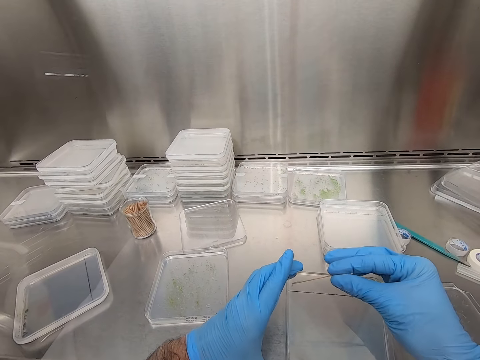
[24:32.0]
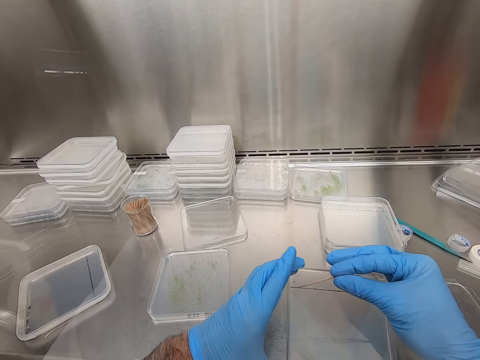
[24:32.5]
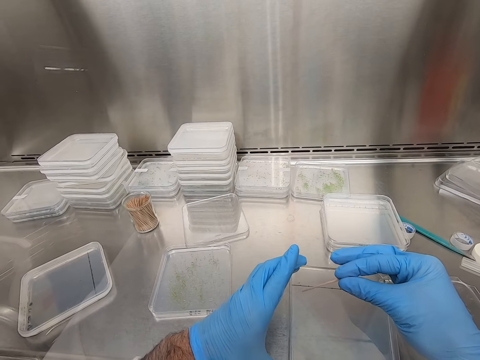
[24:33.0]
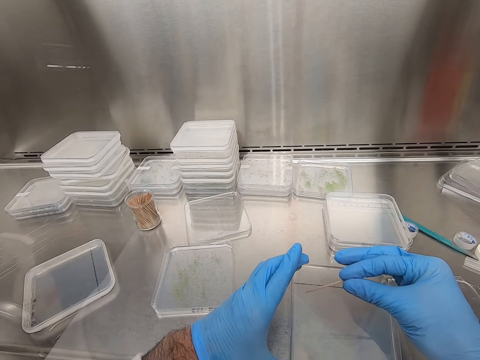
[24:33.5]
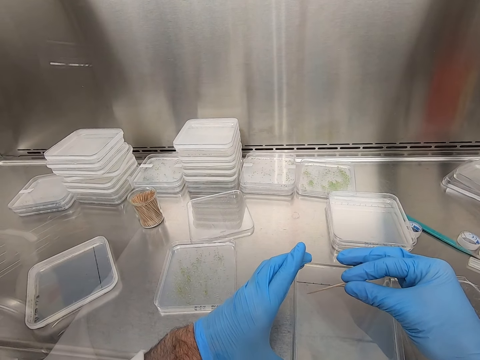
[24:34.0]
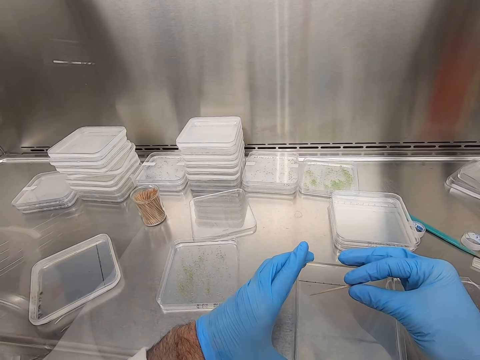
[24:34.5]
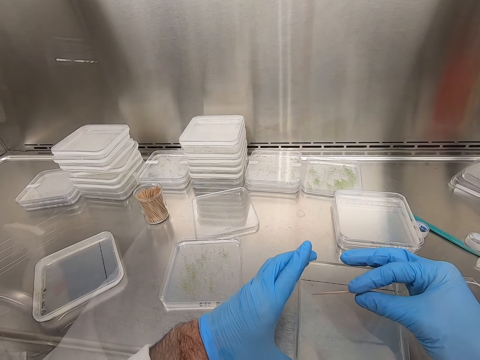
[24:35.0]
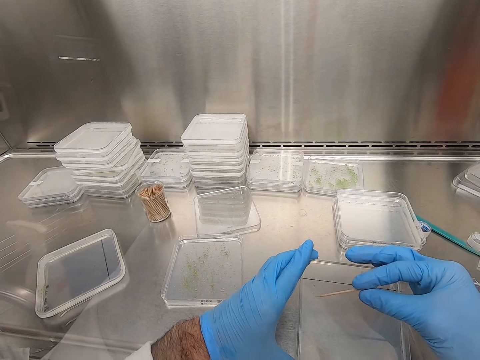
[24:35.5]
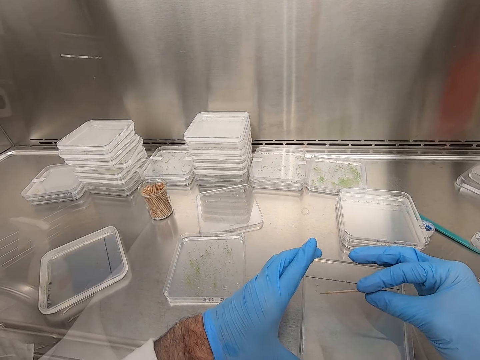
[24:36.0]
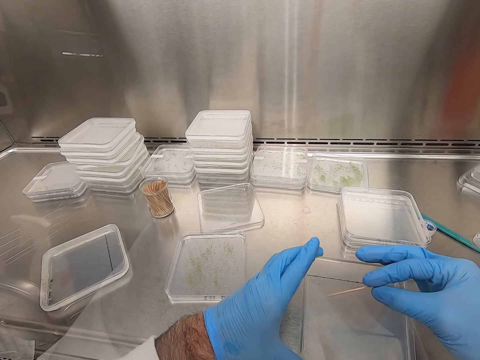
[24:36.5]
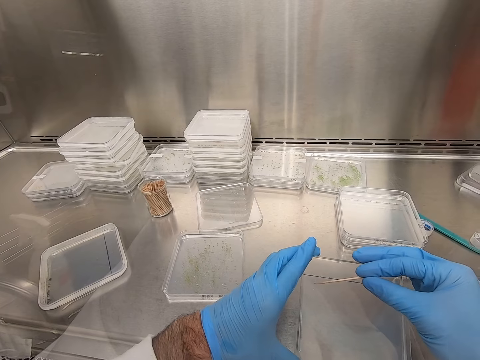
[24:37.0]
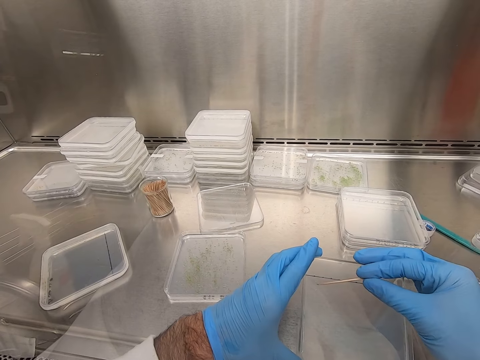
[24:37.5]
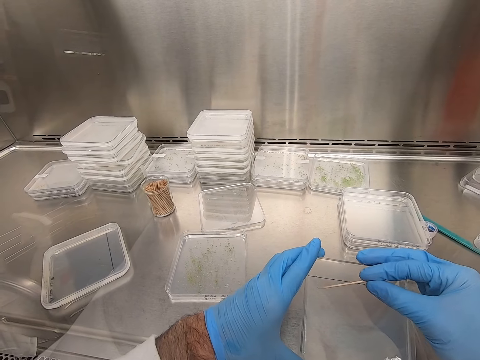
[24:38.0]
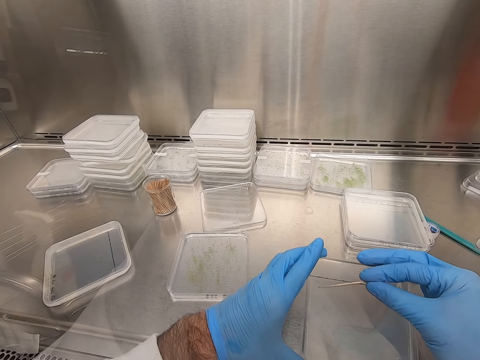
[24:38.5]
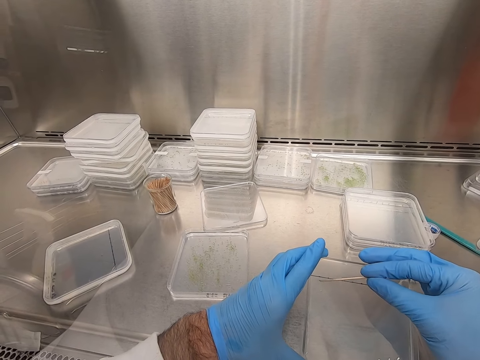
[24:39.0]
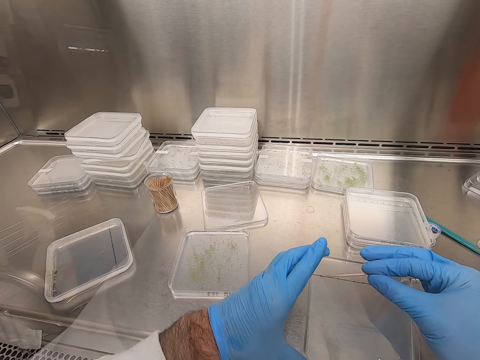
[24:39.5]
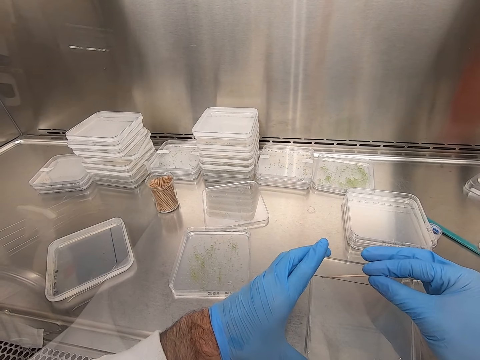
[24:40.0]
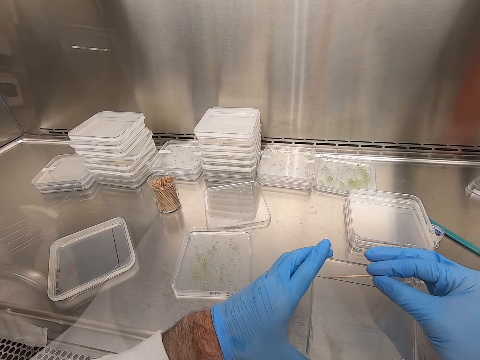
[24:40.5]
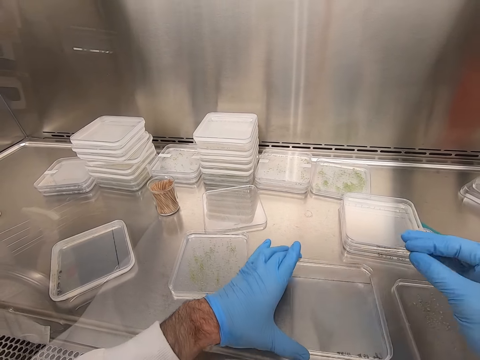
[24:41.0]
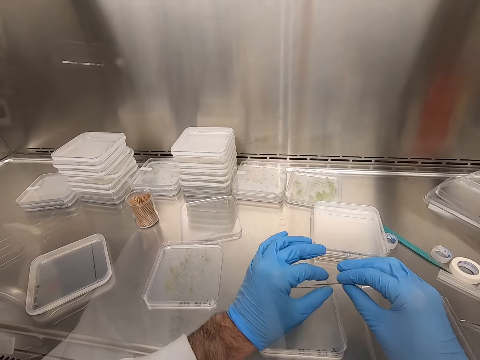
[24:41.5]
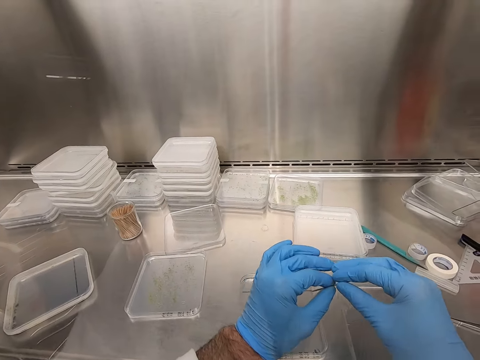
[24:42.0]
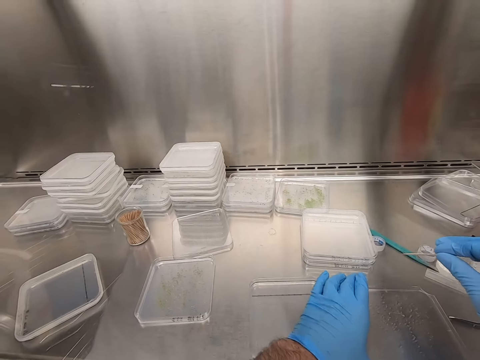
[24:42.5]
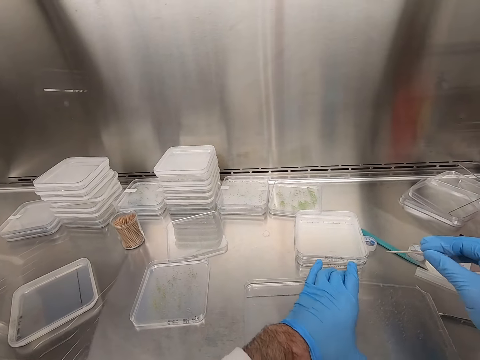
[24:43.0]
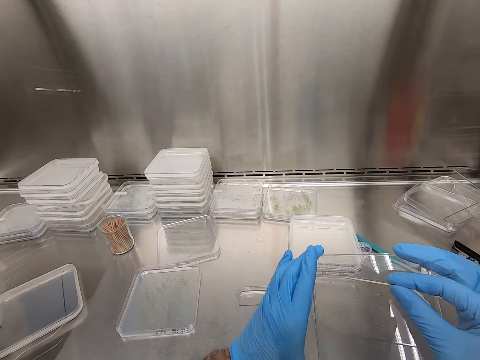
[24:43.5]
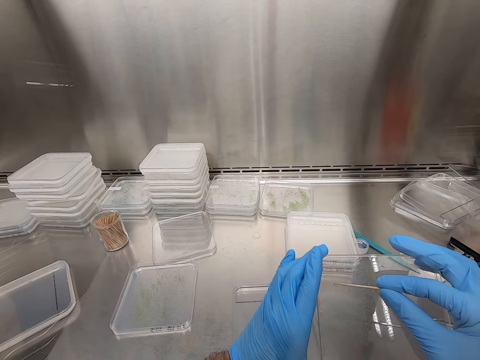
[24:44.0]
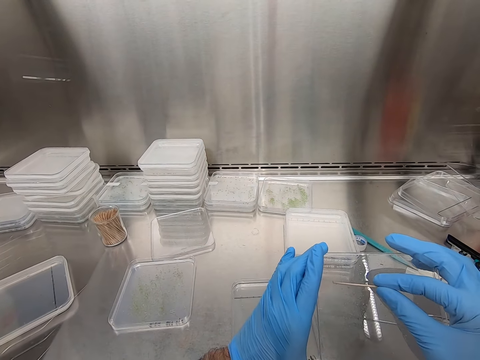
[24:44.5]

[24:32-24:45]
The camera wearer removes something in the container with the toothpick. They move the specimen in the container. They put down the container. They hold the toothpick with both hands. They hold the container. They pick up the container.

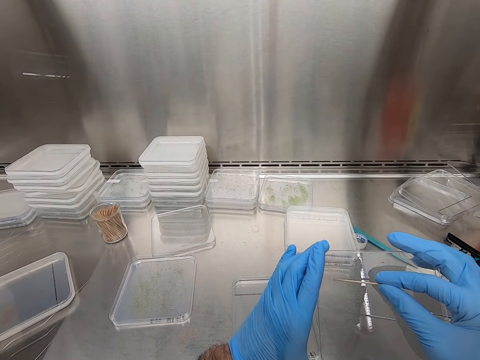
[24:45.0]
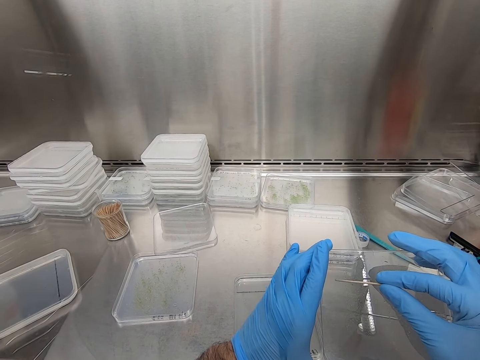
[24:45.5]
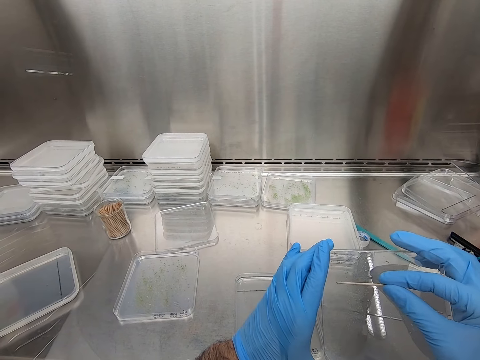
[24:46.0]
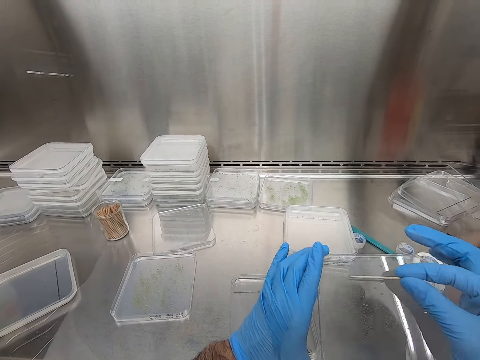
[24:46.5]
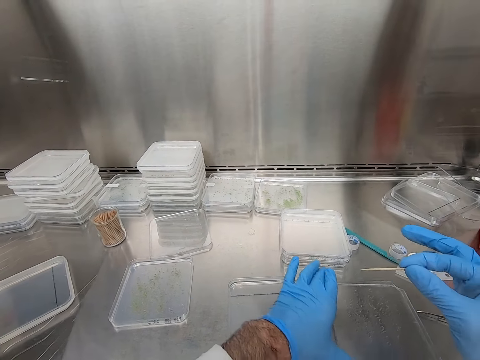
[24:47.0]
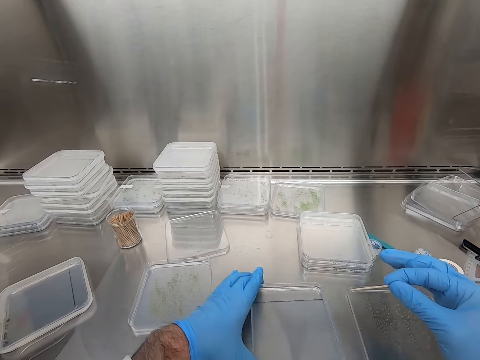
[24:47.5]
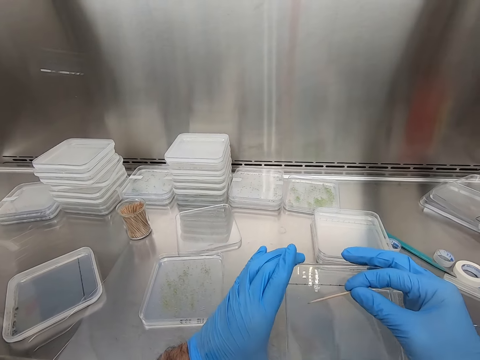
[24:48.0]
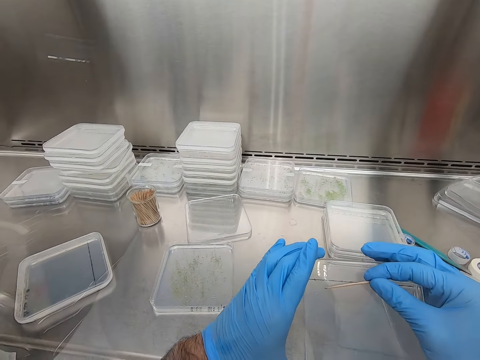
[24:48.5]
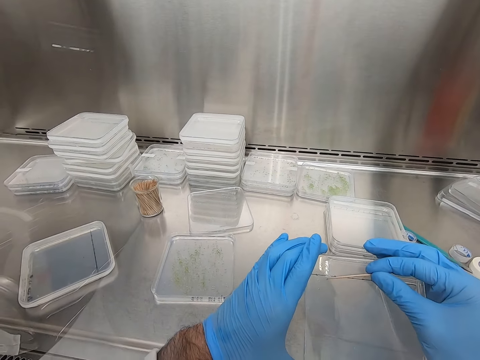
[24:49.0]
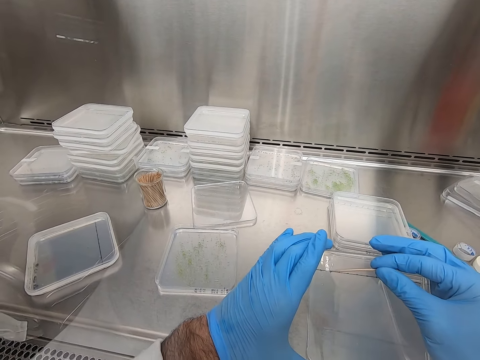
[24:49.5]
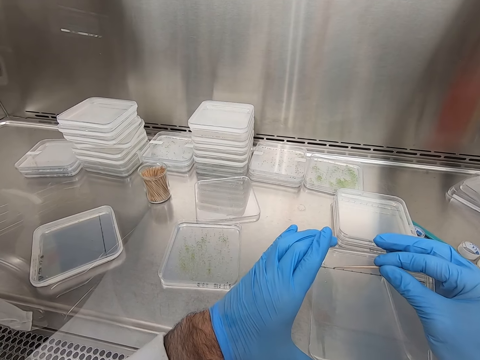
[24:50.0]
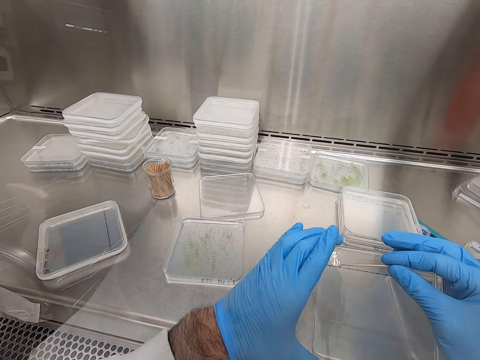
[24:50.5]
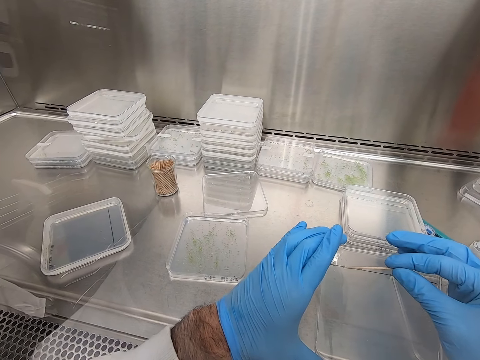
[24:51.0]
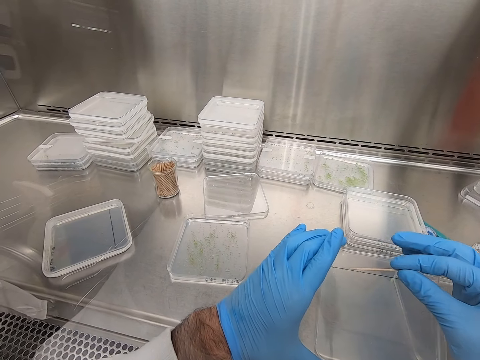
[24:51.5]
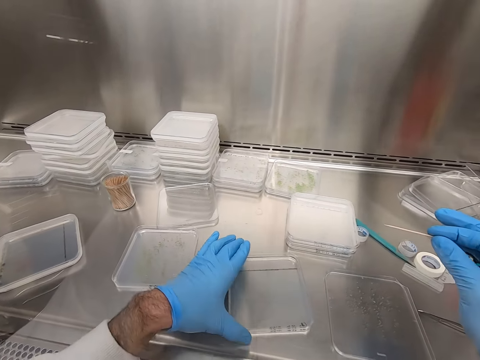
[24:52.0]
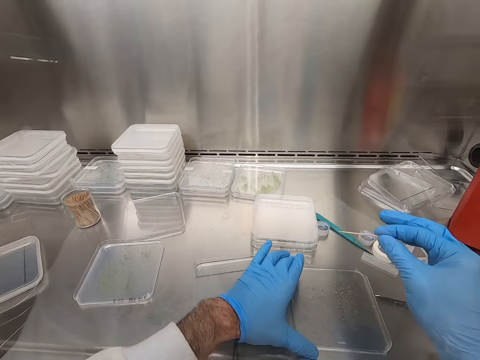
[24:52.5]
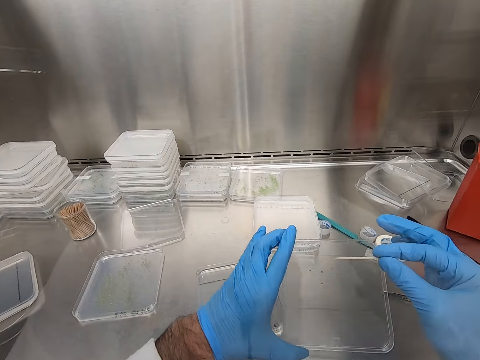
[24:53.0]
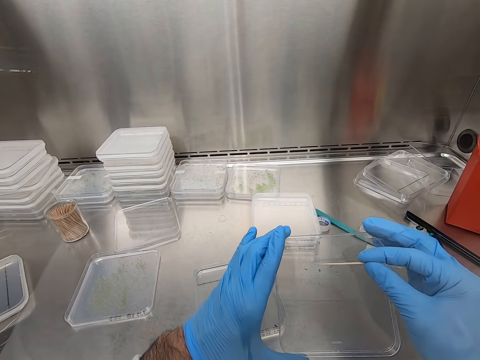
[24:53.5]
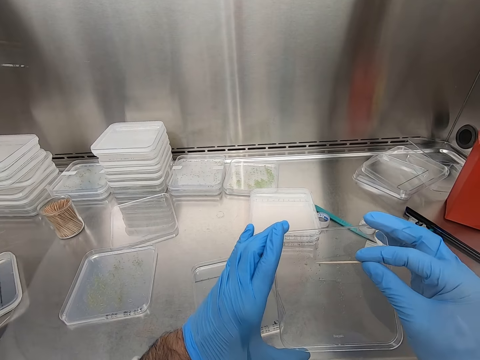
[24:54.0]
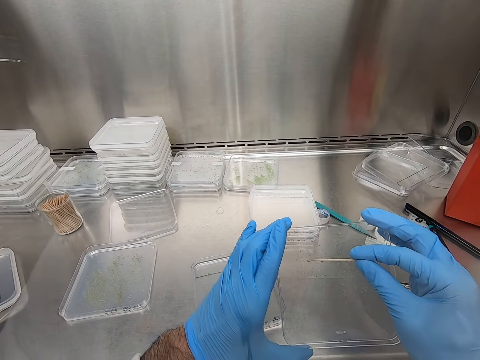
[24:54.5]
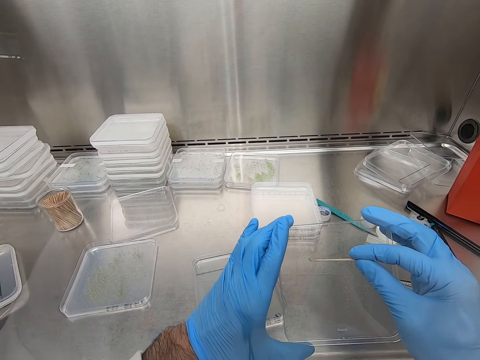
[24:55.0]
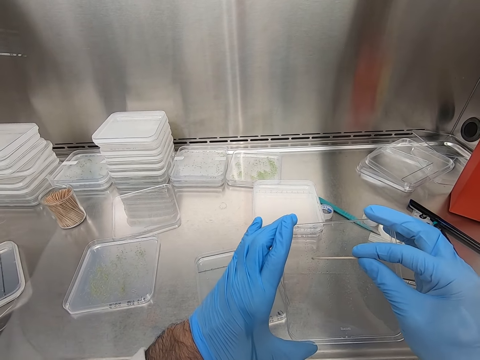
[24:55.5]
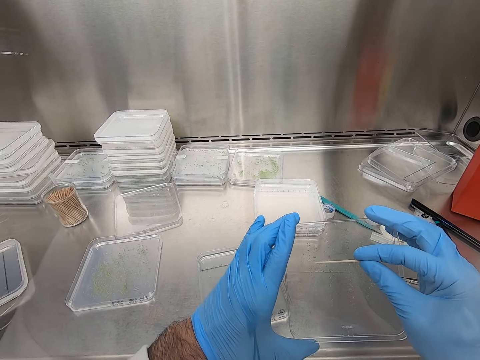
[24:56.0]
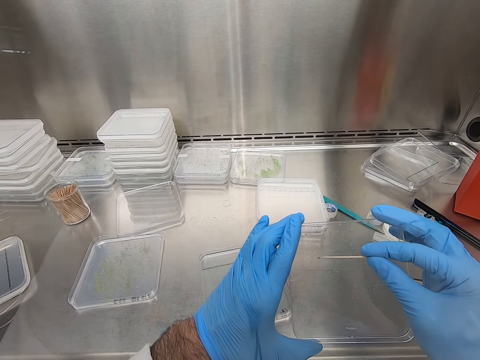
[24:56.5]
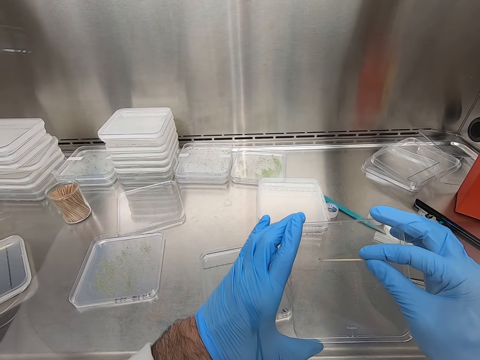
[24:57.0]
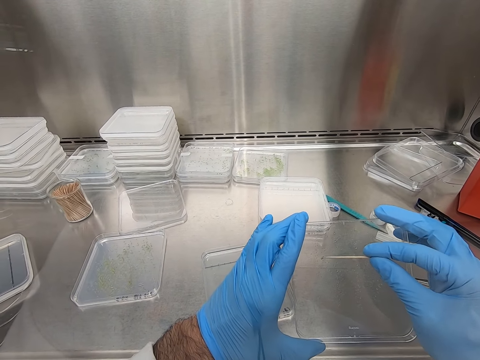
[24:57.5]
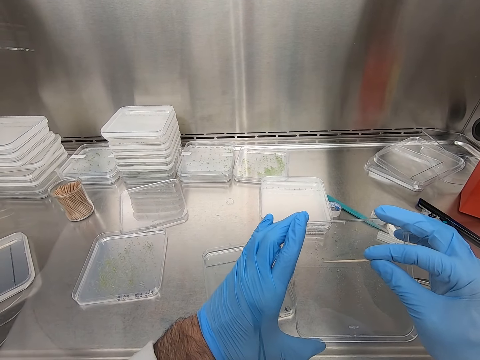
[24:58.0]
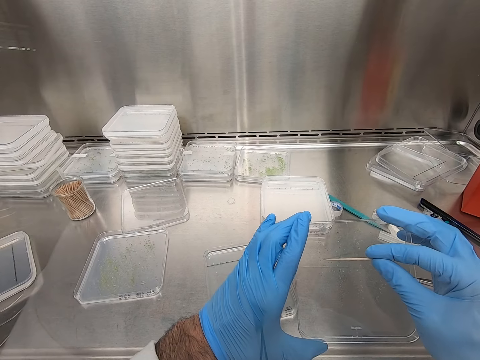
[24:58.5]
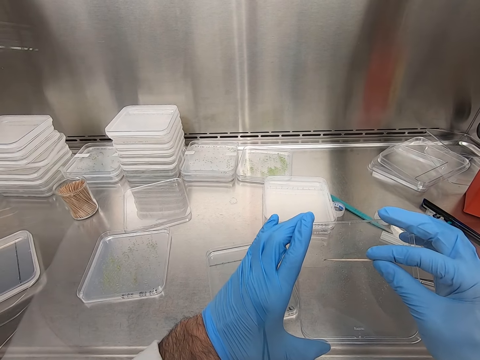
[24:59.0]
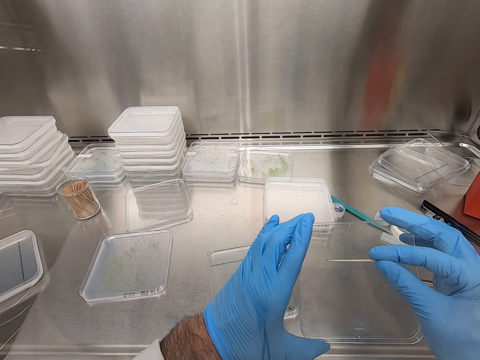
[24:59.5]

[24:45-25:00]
The camera wearer moves something in the container with the toothpick. They hold the specimen with the toothpick. They put down the container. They hold the container. They move the specimen in the container with the toothpick. They put down the container. They hold the container. They remove something from the container with the toothpick. They move the specimen in the container.
